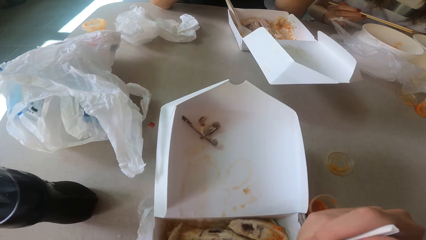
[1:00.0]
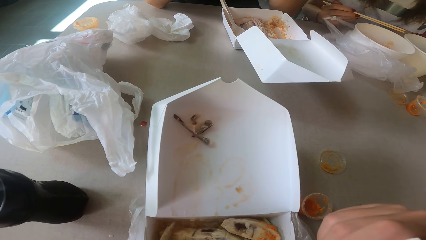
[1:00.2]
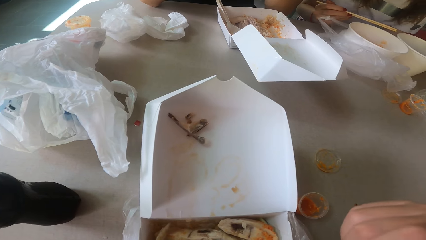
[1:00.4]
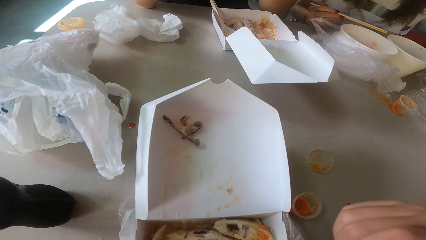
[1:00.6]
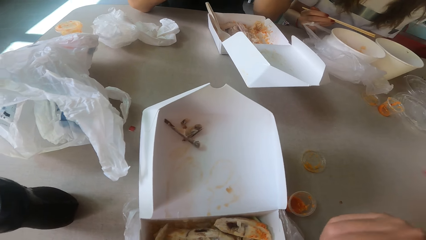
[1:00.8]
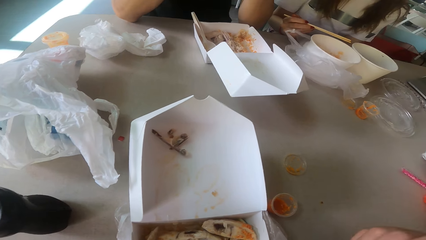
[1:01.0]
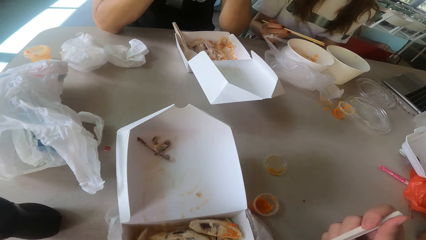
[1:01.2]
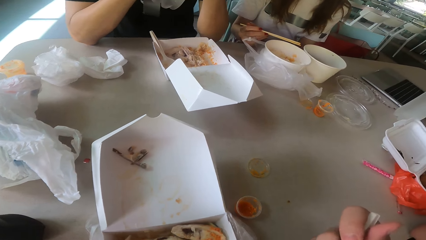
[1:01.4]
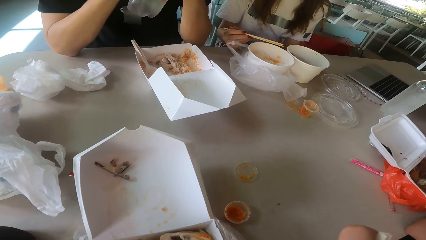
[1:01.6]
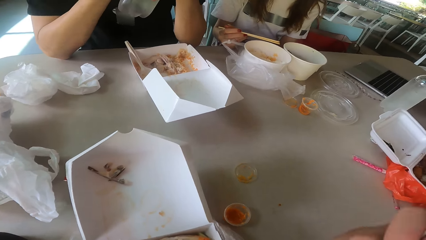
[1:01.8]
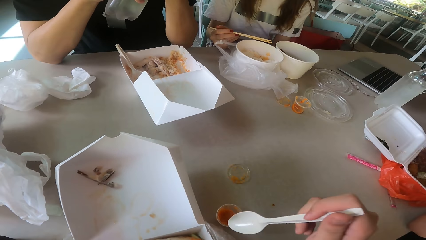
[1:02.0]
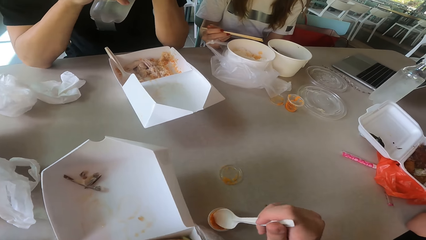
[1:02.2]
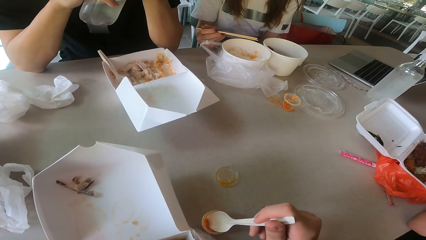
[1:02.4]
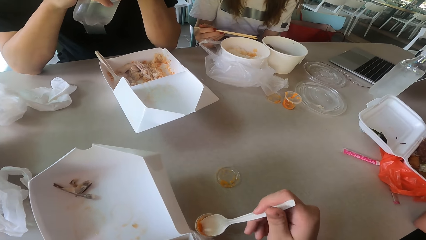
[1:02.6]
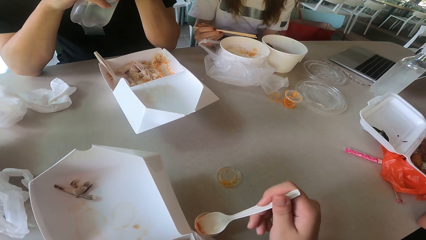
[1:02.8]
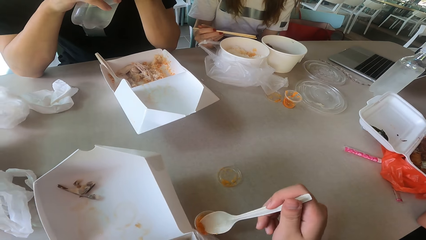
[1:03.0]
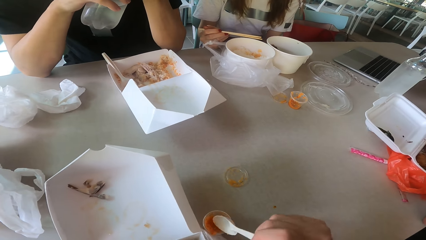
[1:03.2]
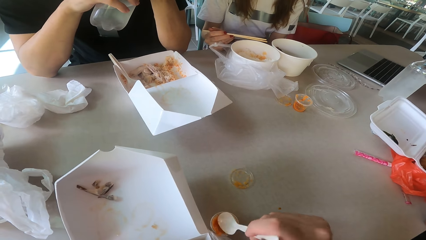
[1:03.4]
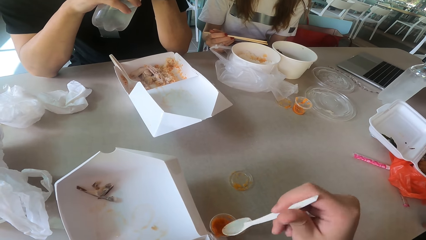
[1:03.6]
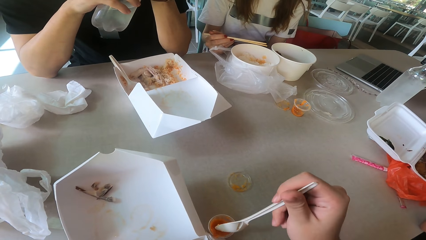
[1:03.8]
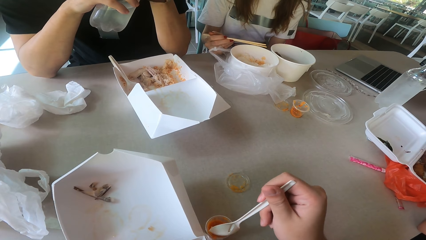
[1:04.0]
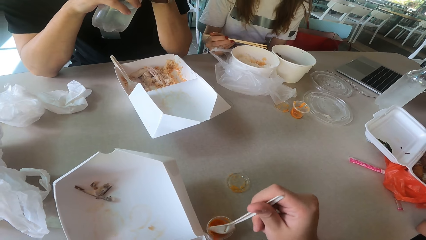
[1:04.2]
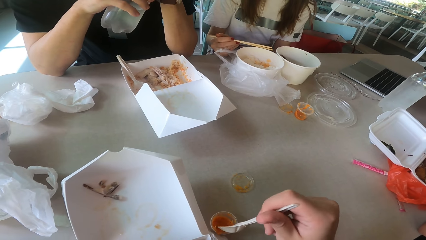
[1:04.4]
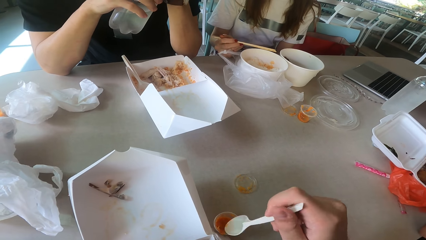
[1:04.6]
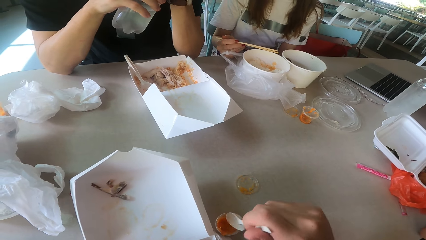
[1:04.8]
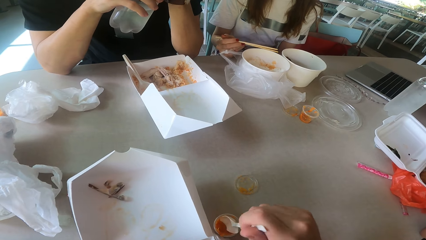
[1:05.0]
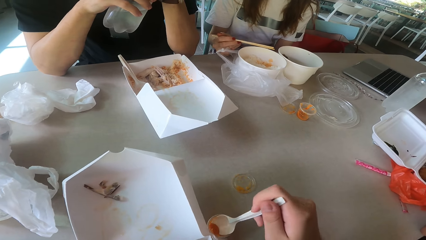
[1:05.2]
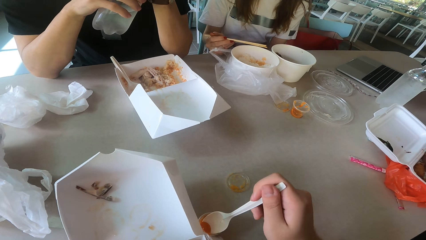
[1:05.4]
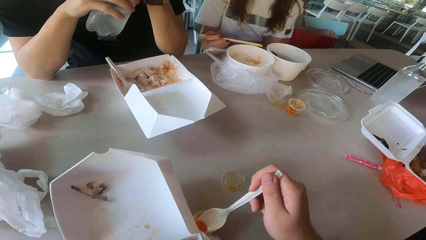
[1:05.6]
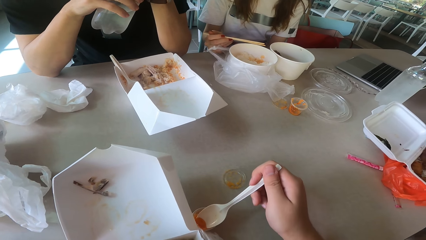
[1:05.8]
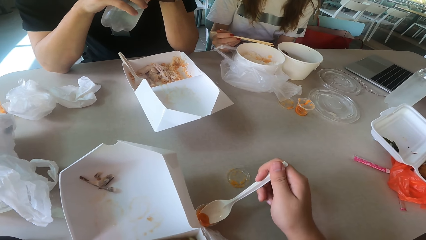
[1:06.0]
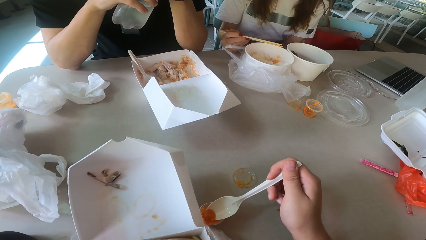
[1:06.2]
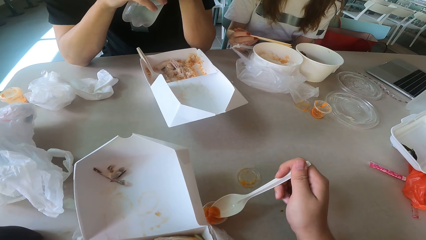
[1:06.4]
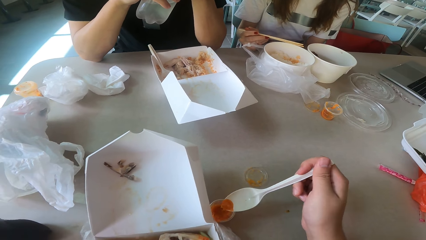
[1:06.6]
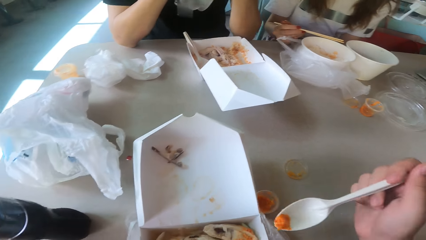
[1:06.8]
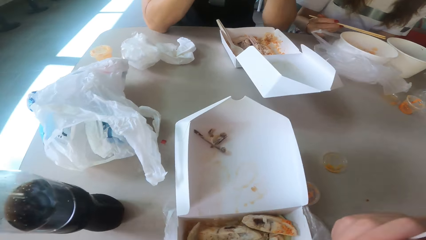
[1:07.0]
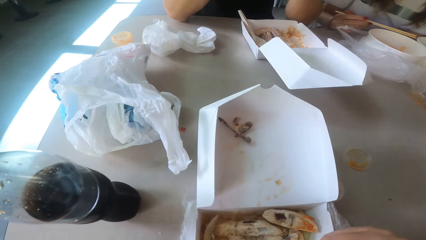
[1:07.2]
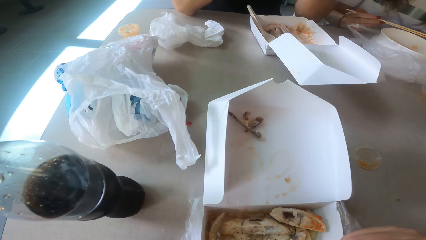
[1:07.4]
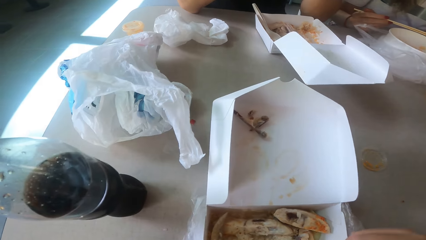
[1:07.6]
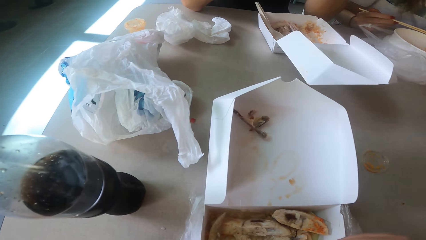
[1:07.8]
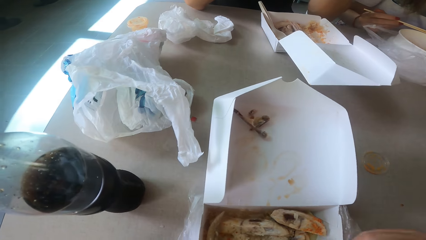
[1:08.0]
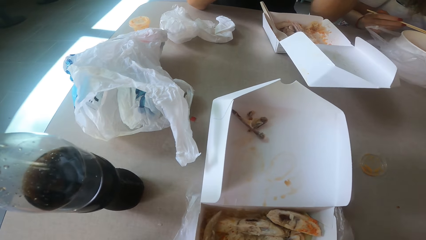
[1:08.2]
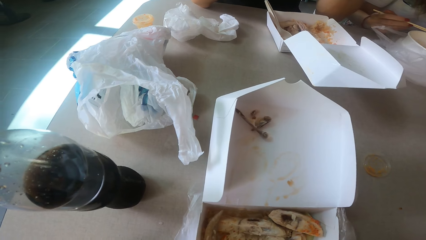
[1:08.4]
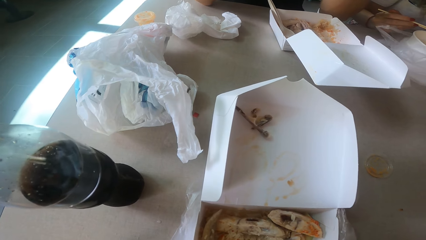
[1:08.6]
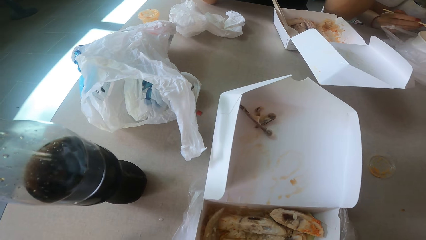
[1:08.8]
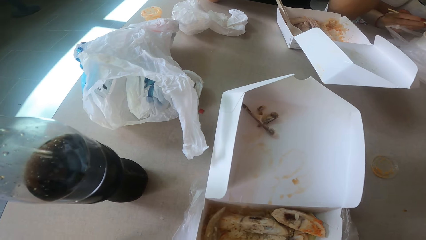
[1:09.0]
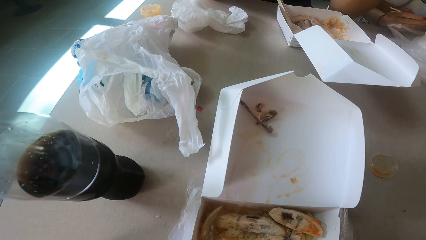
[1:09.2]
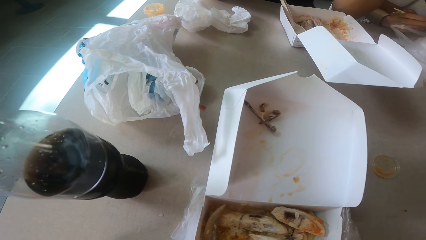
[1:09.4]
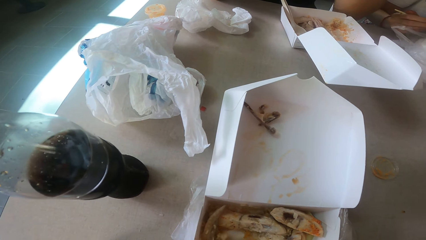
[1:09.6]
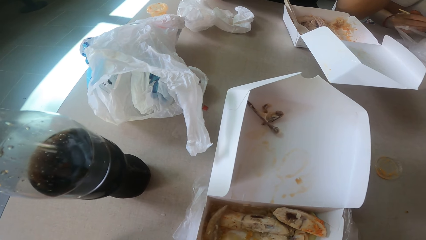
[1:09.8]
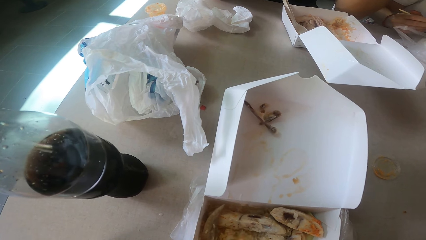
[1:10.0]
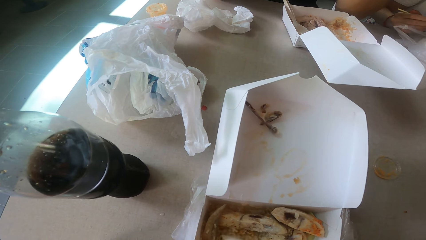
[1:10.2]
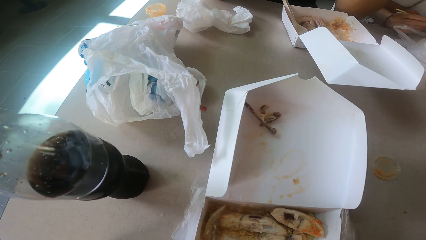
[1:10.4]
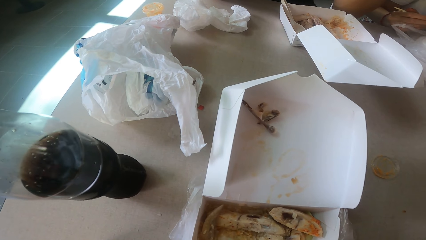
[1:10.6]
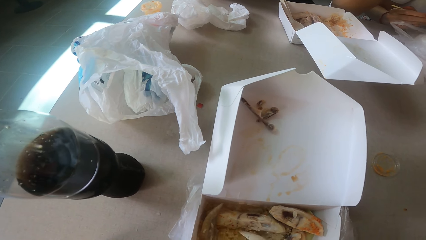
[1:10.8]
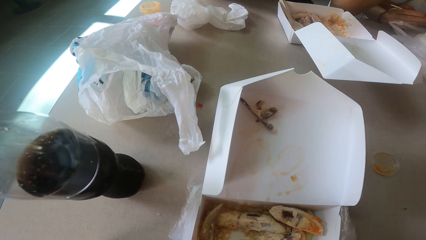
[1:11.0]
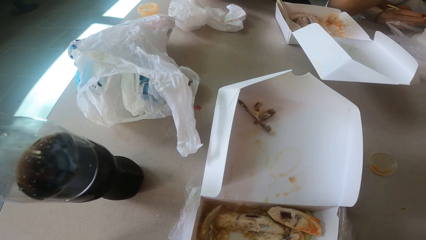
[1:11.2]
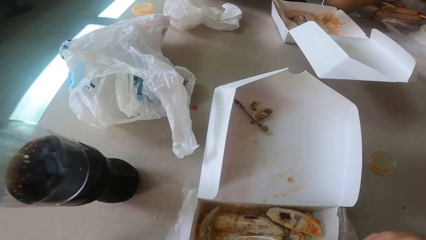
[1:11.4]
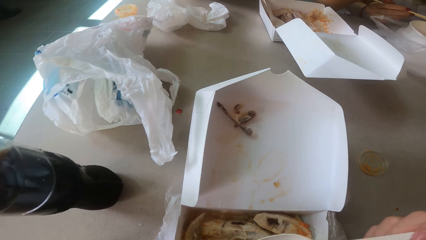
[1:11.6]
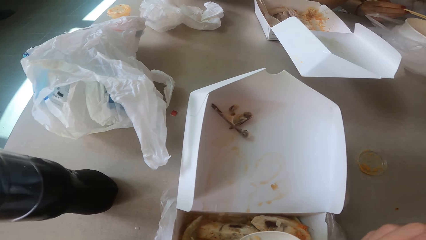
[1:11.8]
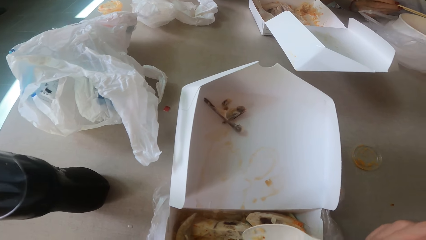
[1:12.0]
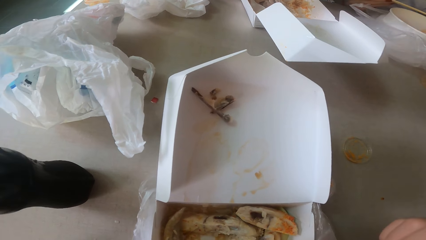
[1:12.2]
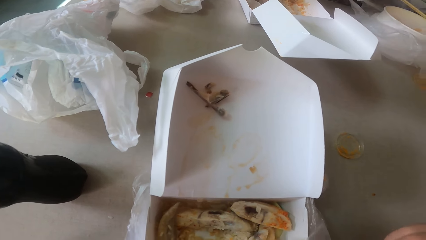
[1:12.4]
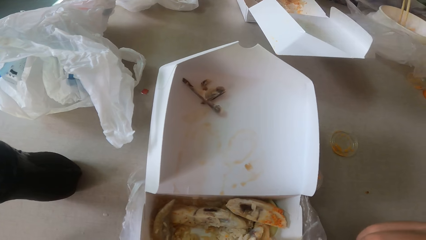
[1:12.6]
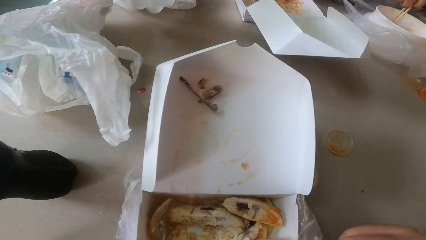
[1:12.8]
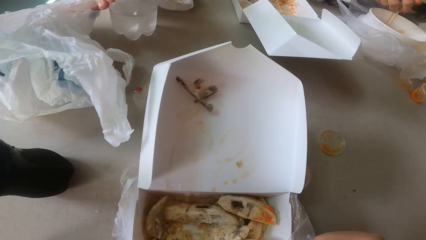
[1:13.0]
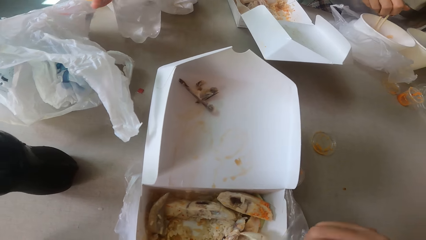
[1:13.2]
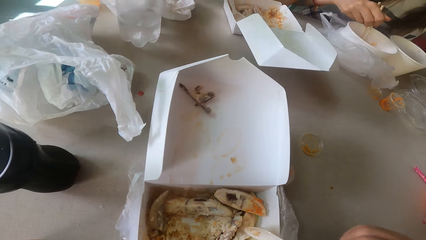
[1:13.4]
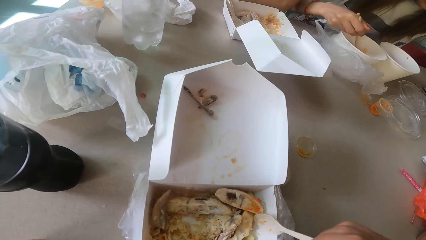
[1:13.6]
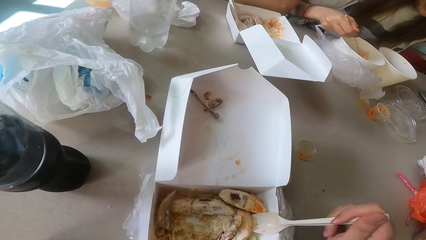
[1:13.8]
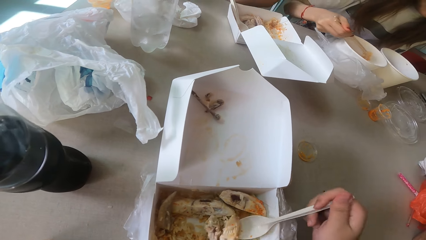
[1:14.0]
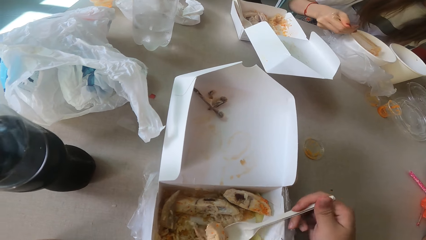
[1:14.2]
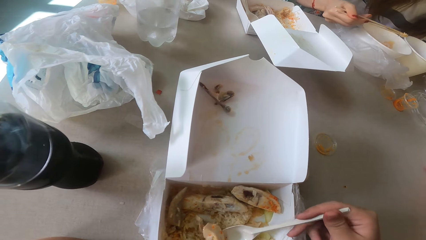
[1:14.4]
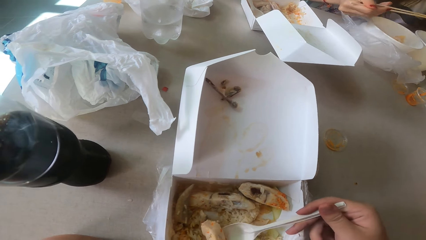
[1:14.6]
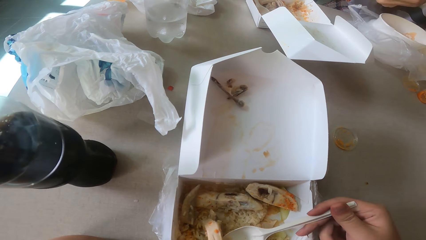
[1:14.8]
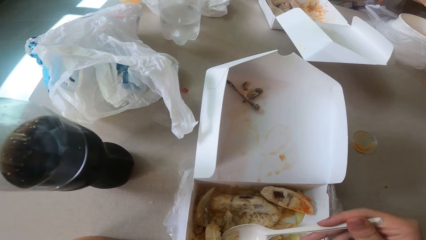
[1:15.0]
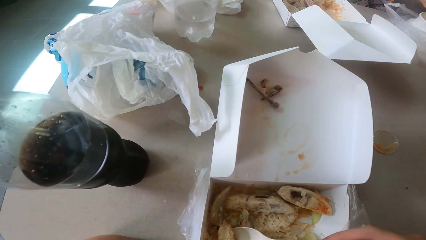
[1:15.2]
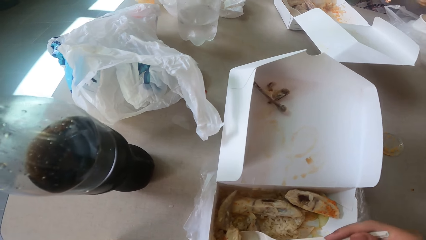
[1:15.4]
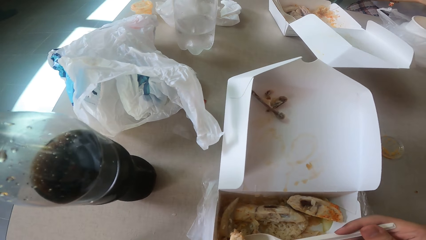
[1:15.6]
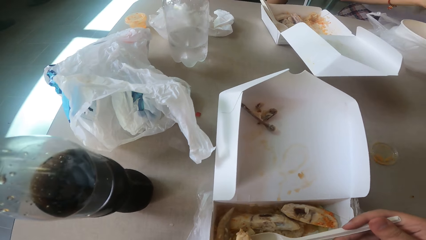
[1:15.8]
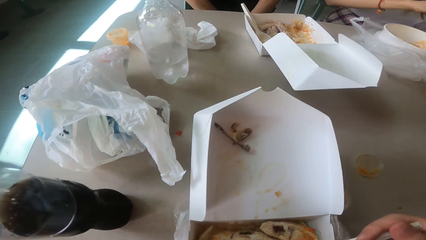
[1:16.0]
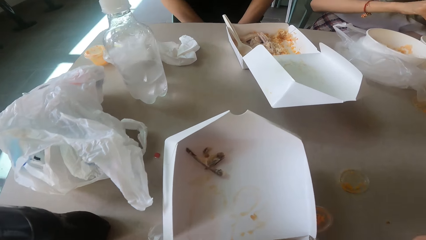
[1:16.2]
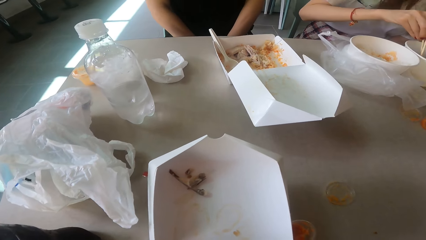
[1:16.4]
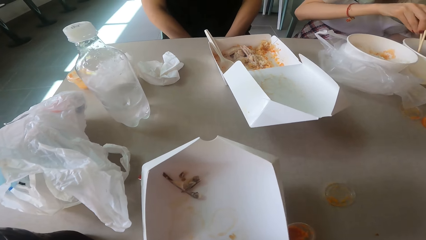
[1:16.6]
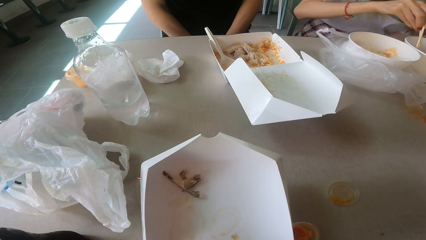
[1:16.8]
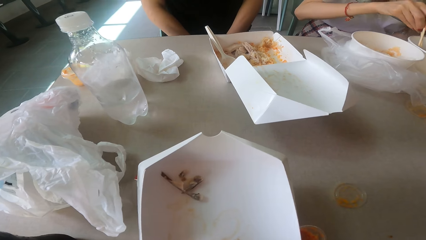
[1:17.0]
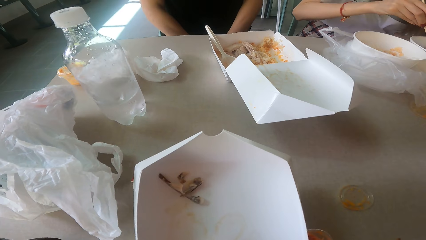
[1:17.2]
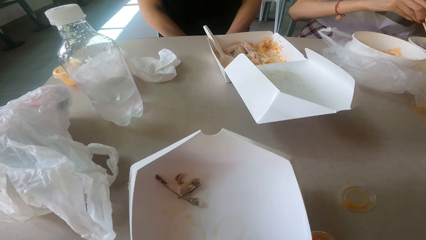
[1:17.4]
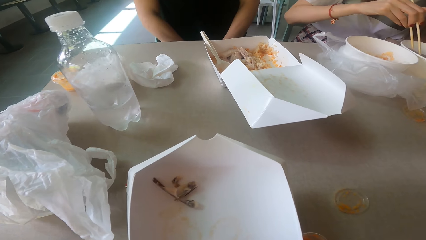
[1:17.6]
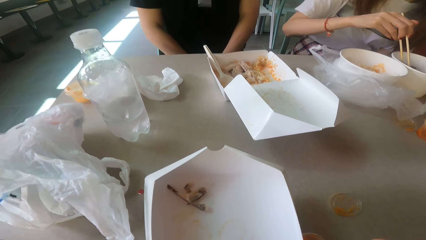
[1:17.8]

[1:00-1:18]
The camera wearer scoops spice from the spice can with a spoon. They mix the food to spice with a spoon. They drink the soup. A man drops the bottle. The camera wearer scoops the food. They eat the food with a spoon.
